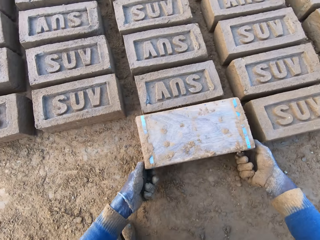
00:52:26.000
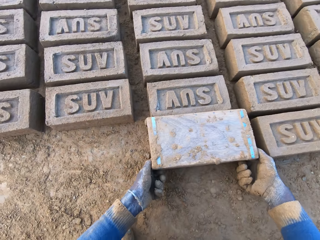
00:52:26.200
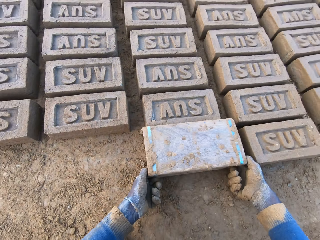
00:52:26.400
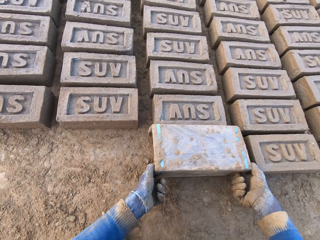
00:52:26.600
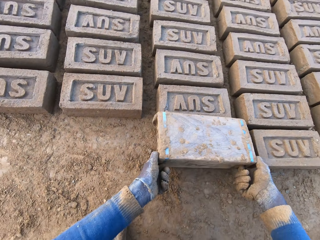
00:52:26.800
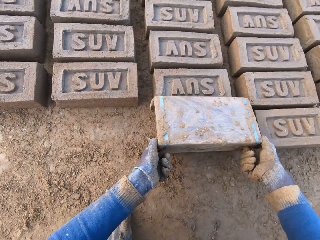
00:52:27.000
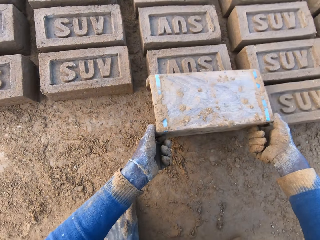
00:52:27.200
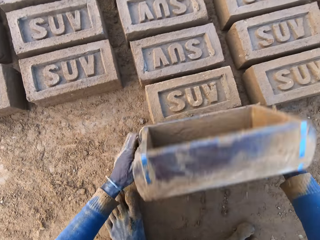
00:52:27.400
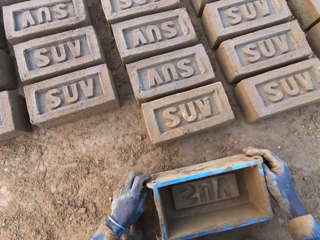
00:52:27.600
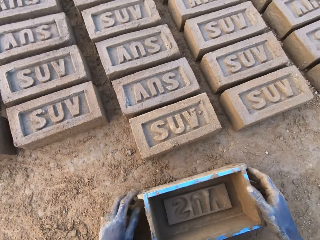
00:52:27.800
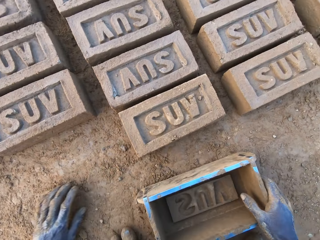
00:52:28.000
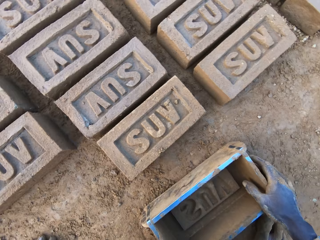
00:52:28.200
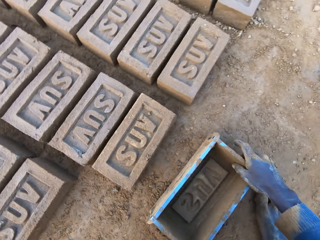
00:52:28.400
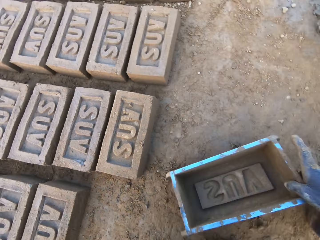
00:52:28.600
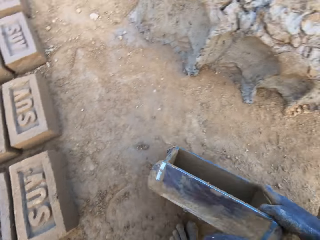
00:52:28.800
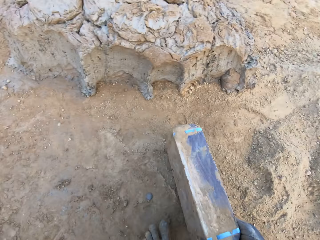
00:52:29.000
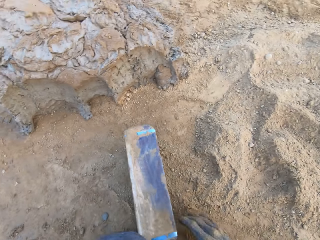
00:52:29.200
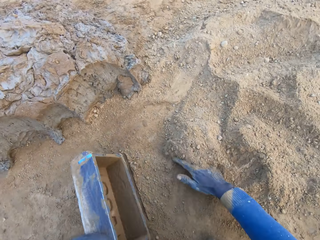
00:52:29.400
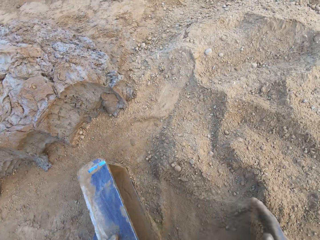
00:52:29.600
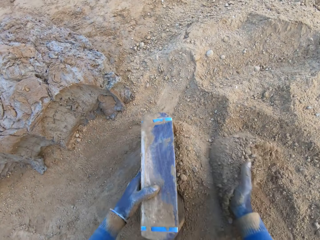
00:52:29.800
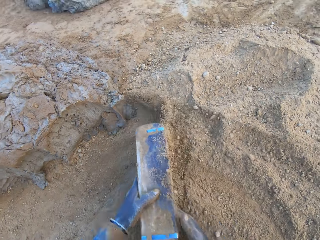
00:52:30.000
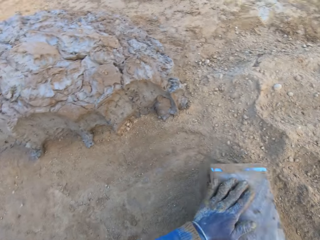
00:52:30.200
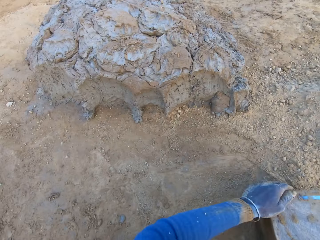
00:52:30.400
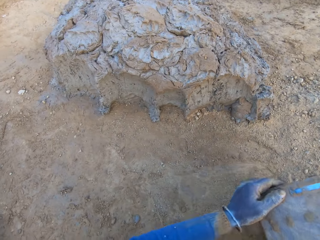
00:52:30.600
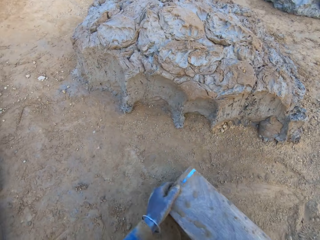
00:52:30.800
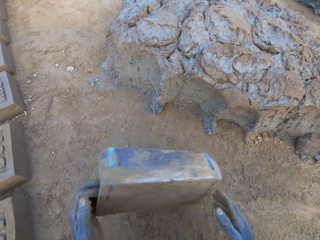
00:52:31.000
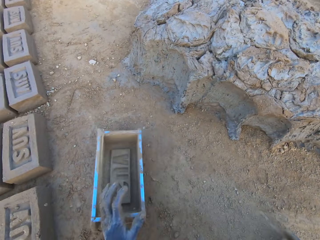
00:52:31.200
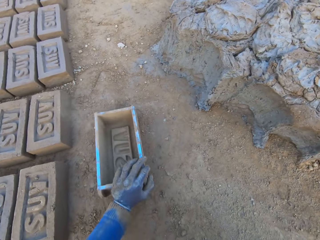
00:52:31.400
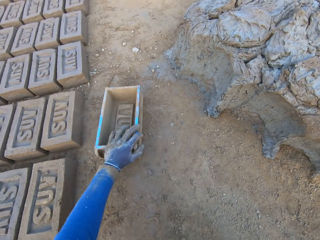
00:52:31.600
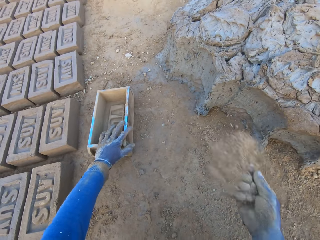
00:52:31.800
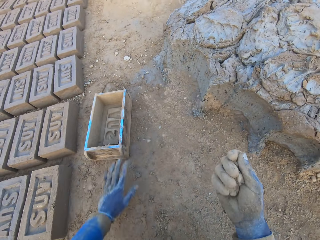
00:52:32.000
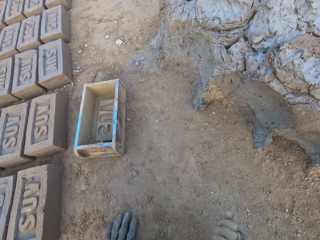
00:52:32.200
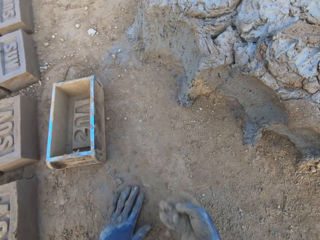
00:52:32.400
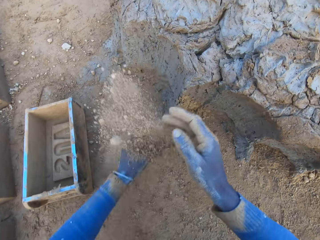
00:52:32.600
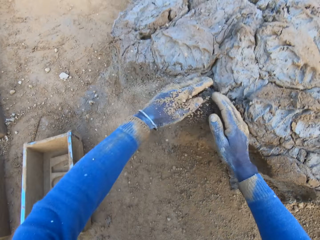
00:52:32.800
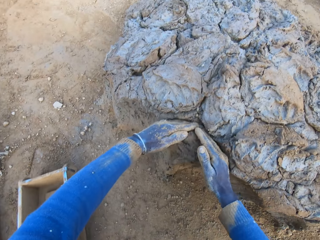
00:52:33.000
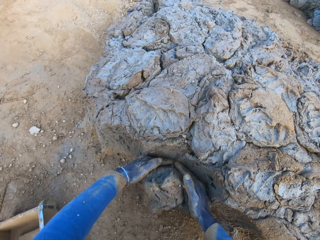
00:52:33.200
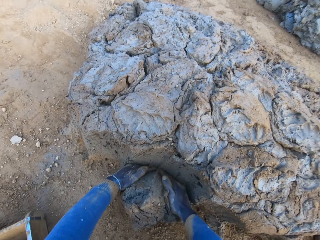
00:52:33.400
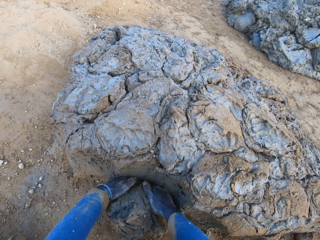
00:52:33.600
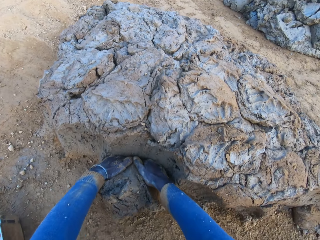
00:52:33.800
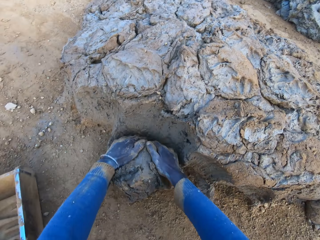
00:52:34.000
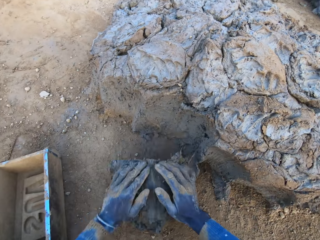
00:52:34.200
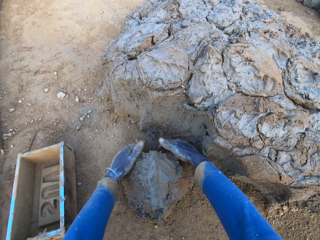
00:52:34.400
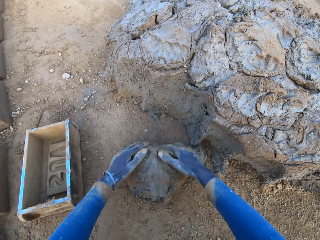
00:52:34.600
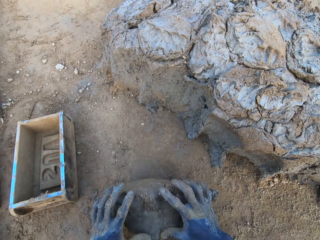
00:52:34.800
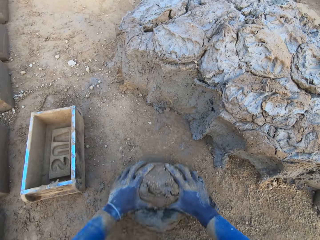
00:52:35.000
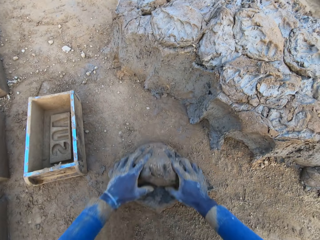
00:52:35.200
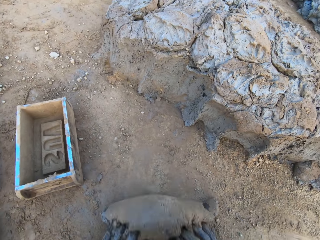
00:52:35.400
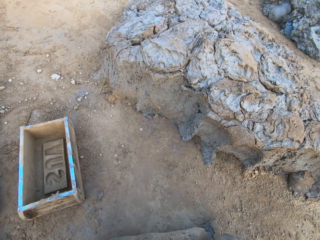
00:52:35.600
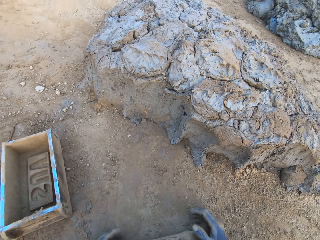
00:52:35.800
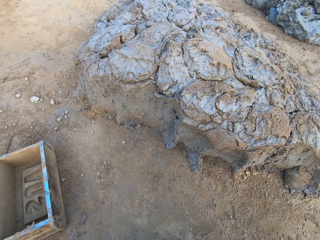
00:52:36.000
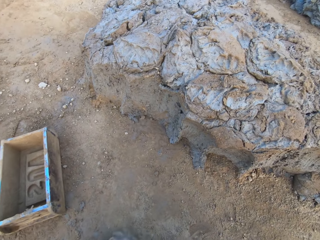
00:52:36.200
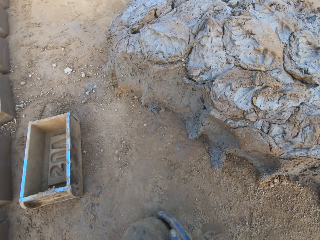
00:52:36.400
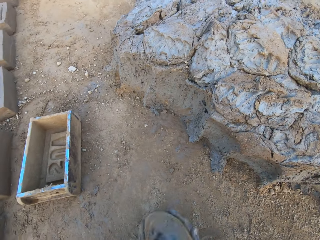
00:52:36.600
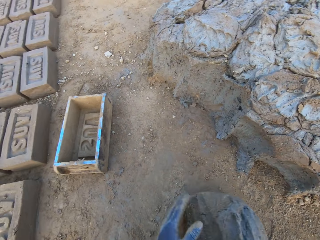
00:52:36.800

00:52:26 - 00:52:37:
The camera wearer turns the iron brick mold on the ground. He puts down the clay. He removes the wooden brick molds. He drops the iron brick mold on the ground. He scoops soil. He pours sand from the ground into the iron brick mold with his right hand. He removes the sand from the iron brick mold and drops the iron brick mold on the ground. He pours the sand on the ground with his right hand. He scoops molded clay. He cuts a portion of the concrete from a heap of concrete with his hands and mixes the concrete with his hands.

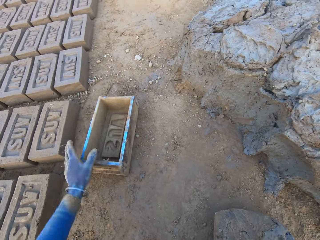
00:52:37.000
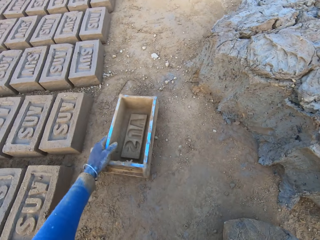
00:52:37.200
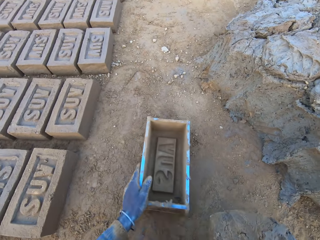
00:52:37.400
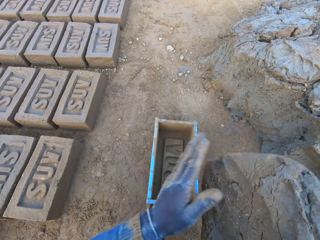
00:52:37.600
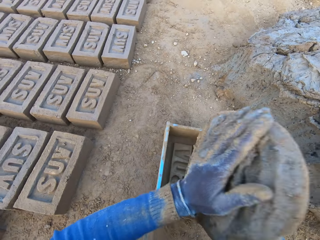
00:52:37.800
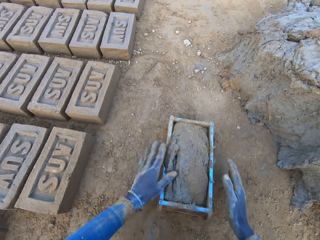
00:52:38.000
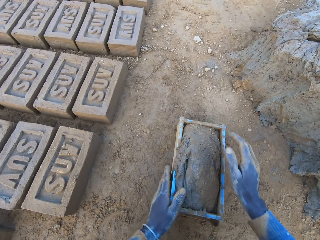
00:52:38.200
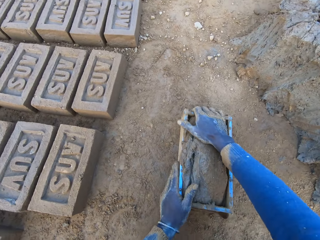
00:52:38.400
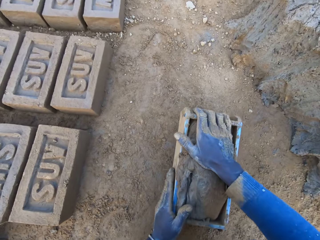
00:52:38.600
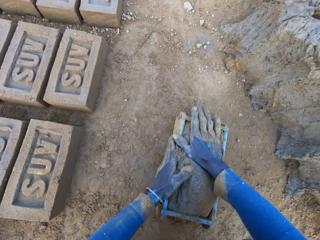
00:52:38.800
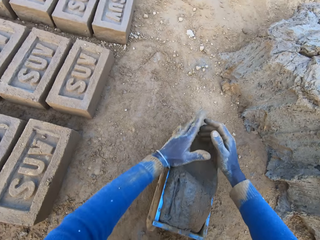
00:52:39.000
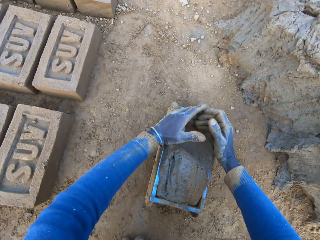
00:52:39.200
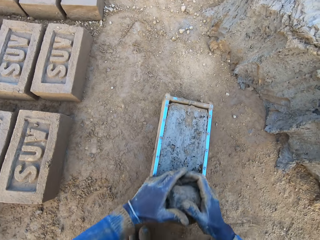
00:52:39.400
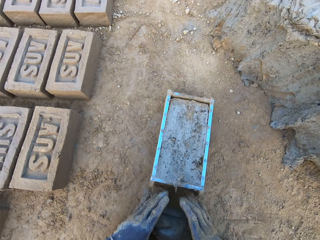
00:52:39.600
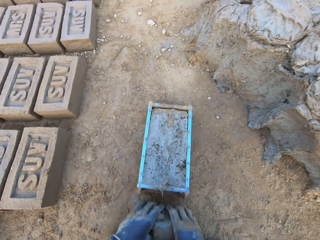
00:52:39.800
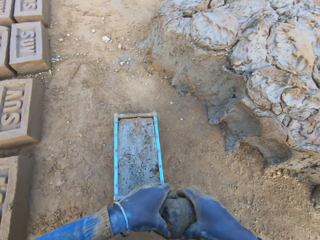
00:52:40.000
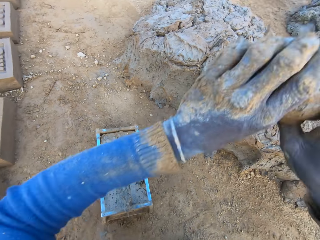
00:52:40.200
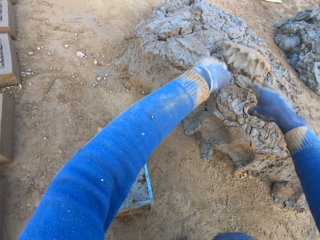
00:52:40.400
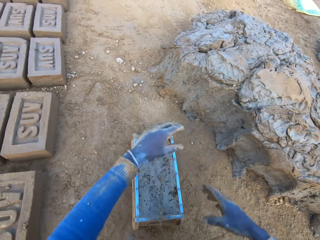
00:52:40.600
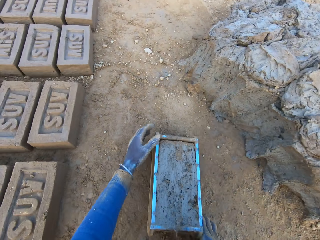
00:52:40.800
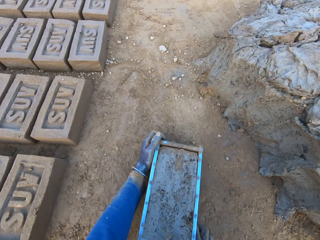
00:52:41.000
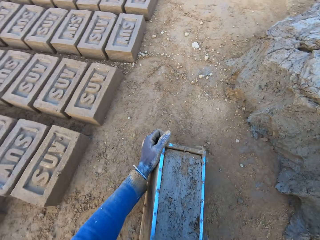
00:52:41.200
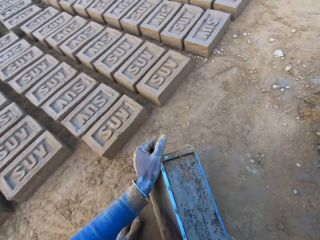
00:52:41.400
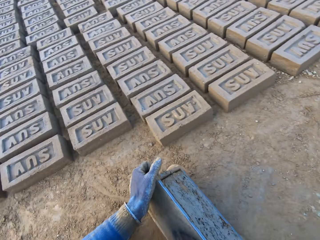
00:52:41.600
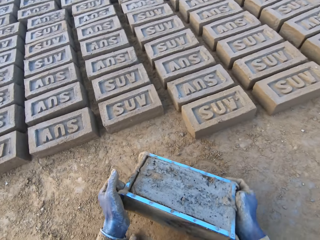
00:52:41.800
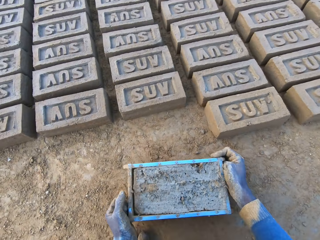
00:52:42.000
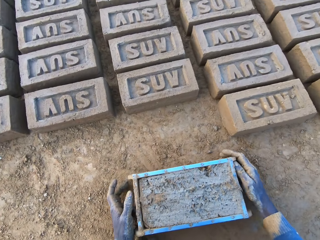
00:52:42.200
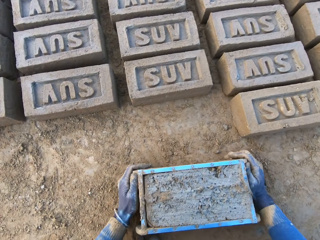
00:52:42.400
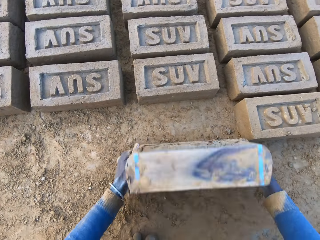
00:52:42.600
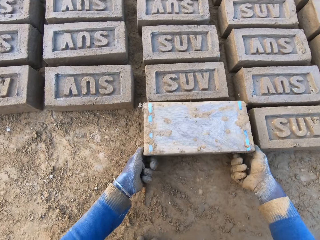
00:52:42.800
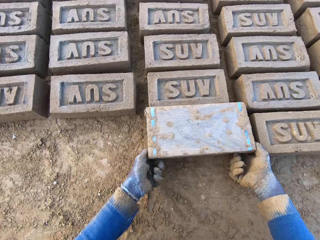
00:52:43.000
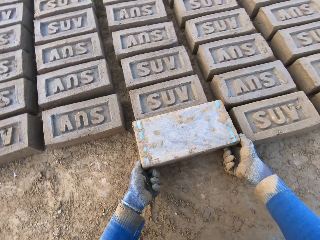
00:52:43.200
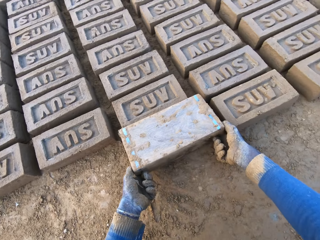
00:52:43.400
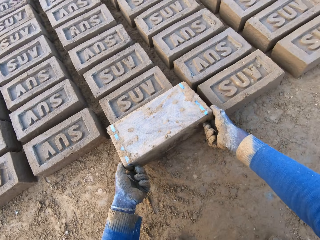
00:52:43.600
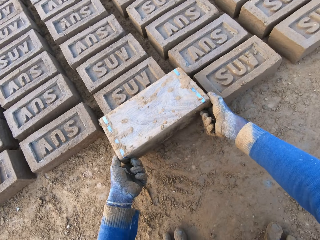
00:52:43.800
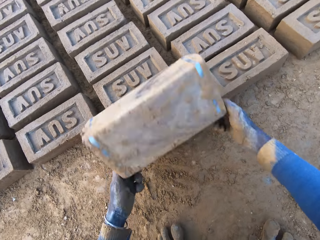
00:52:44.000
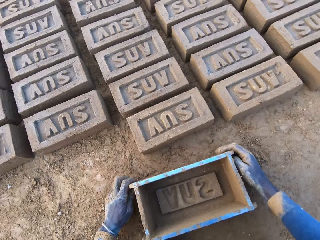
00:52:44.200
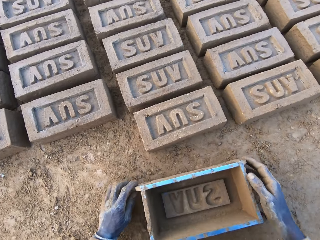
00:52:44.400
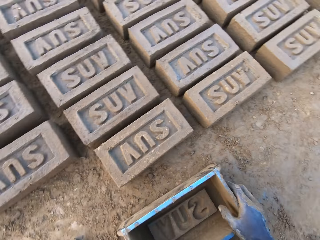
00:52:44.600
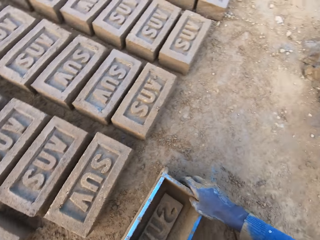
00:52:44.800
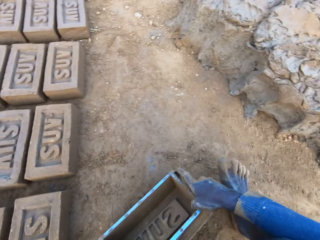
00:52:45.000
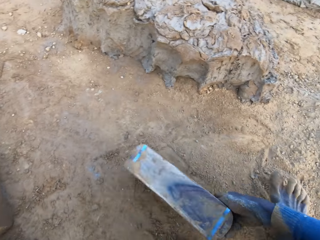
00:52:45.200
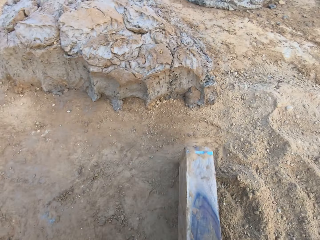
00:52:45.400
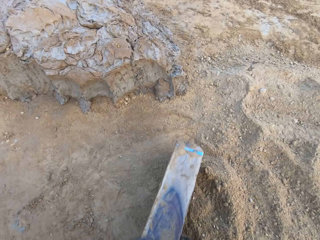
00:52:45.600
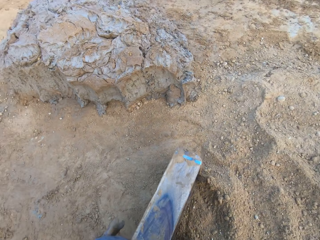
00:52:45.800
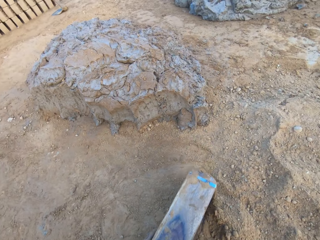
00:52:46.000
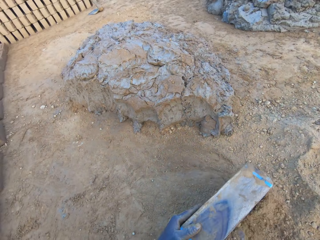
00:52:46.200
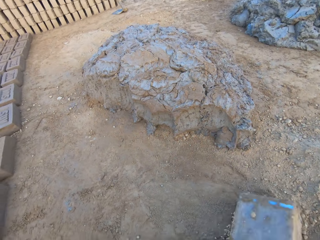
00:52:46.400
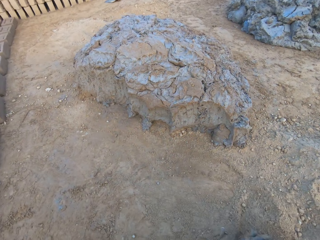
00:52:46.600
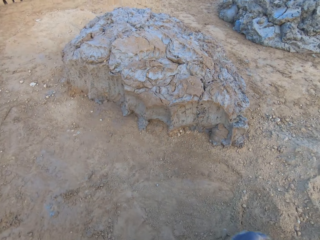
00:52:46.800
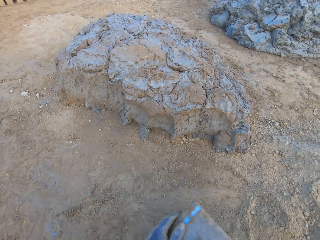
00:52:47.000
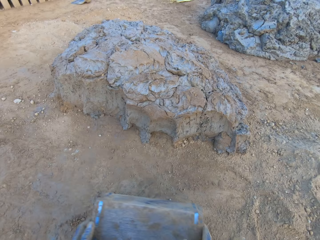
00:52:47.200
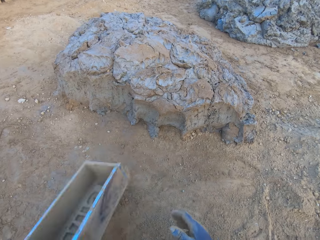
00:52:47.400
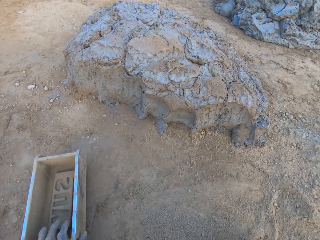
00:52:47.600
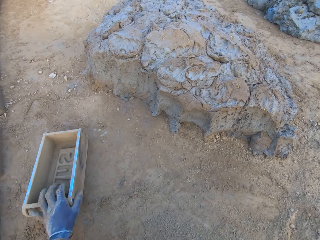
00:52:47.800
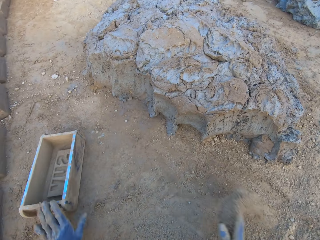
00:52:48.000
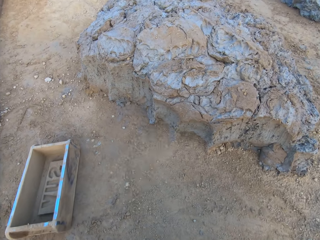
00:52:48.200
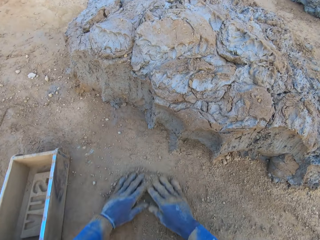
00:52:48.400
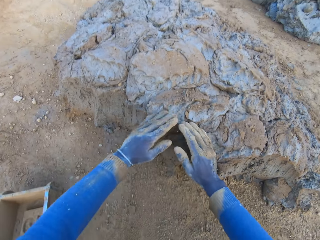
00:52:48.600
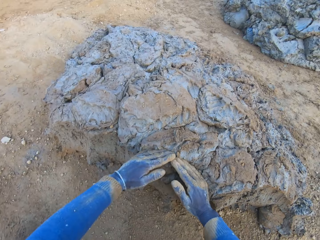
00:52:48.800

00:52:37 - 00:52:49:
The camera wearer shifts the iron brick mold on the ground with his left hand. He drops the concrete in the iron brick mold on the ground. He removes the excess concrete from the iron brick mold. He drops the excess concrete on the heap of concrete on the ground. He shifts the iron brick mold on the ground with his hands. He puts down the clay. He turns the iron brick mold on the ground. He removes the wooden brick molds. He drops the iron brick mold on the ground. He pours sand from the ground into the iron brick mold and drops the iron brick mold on the ground. He spreads soil with his hands.
